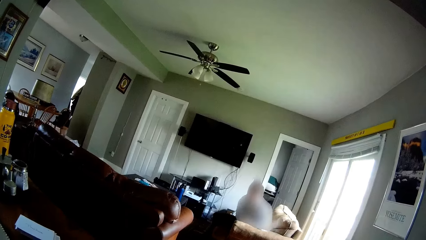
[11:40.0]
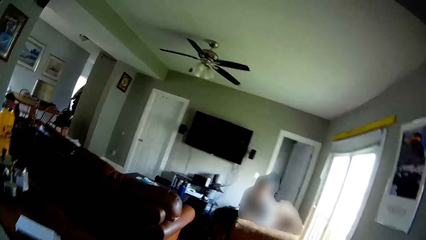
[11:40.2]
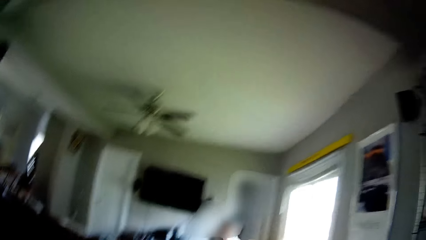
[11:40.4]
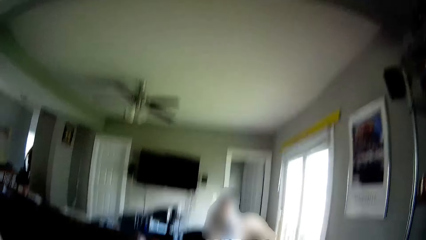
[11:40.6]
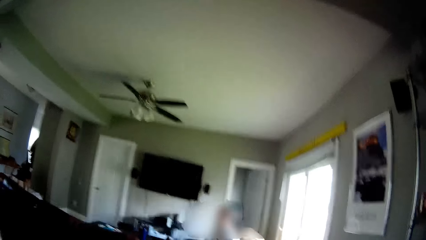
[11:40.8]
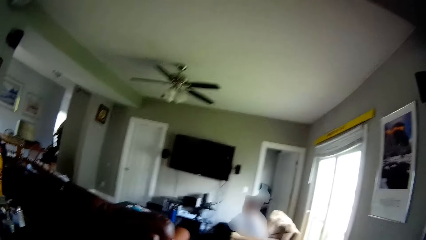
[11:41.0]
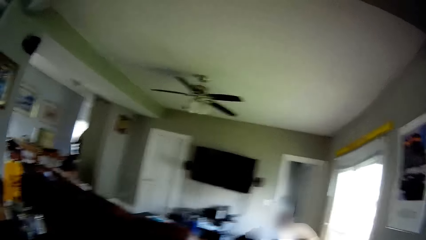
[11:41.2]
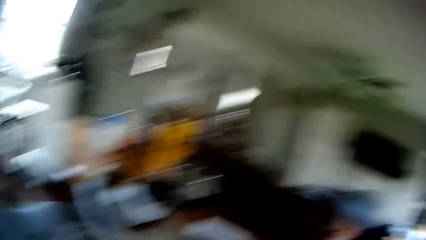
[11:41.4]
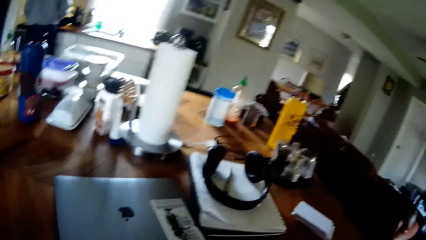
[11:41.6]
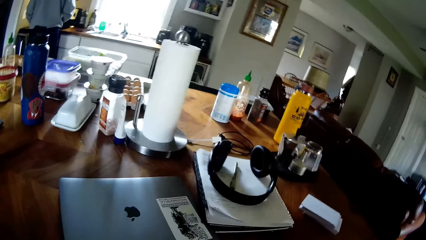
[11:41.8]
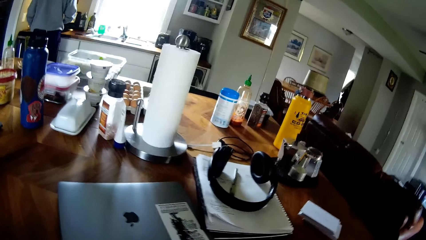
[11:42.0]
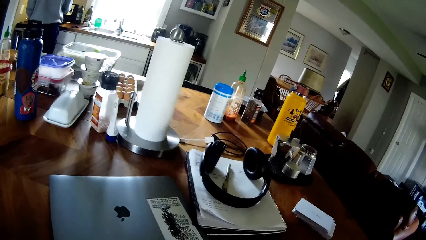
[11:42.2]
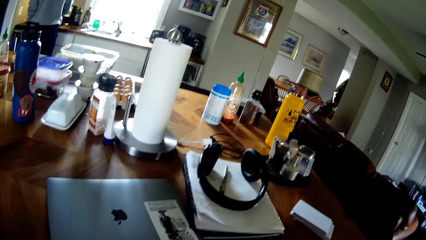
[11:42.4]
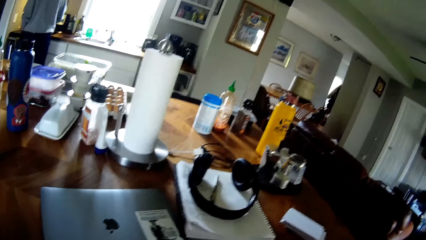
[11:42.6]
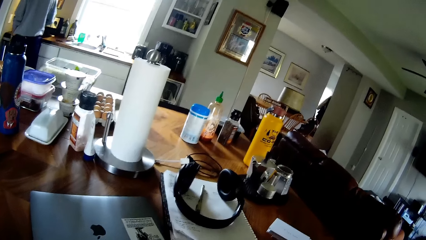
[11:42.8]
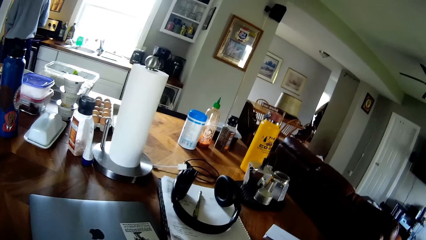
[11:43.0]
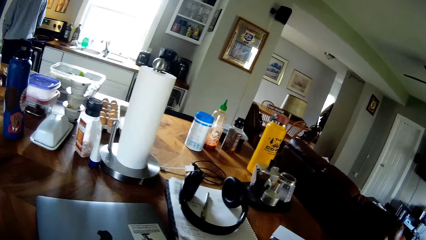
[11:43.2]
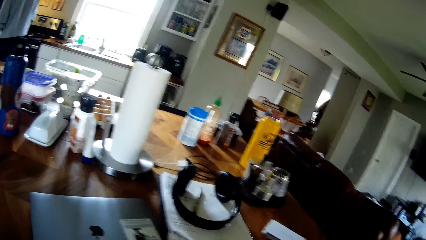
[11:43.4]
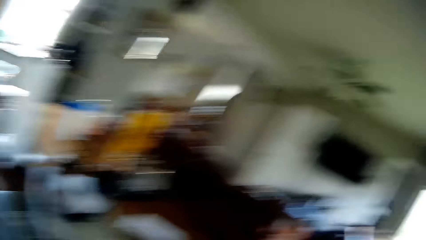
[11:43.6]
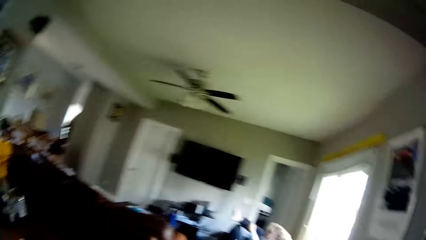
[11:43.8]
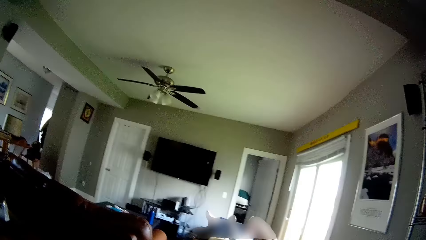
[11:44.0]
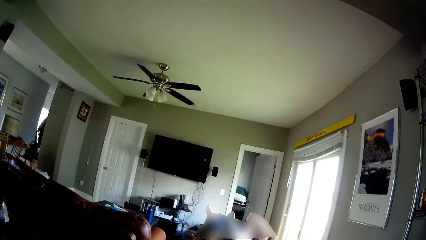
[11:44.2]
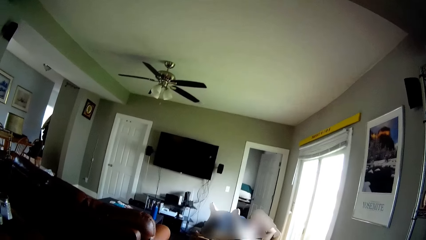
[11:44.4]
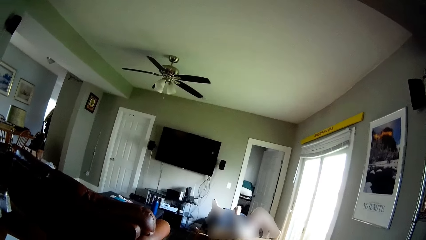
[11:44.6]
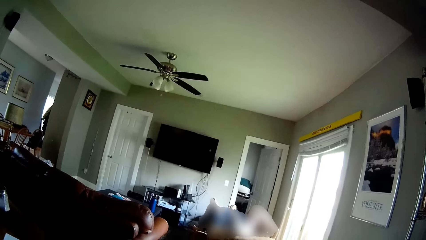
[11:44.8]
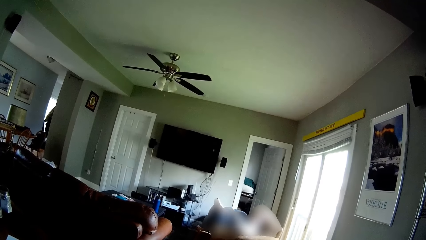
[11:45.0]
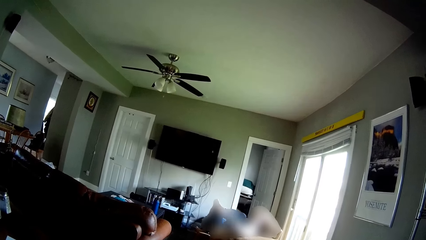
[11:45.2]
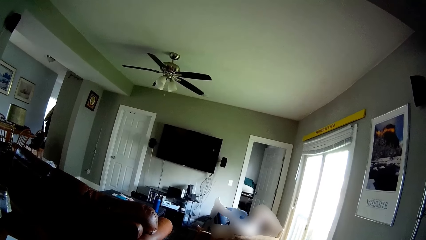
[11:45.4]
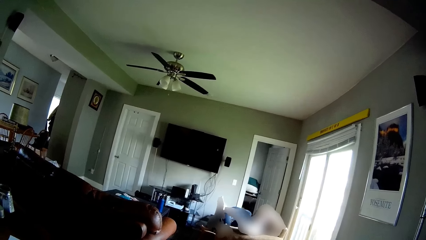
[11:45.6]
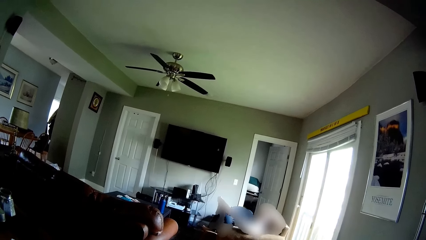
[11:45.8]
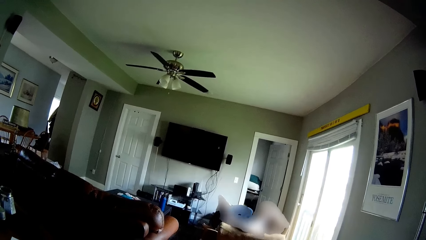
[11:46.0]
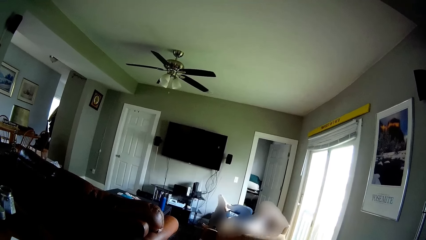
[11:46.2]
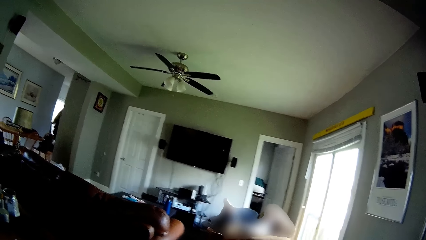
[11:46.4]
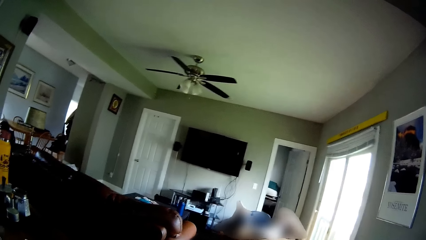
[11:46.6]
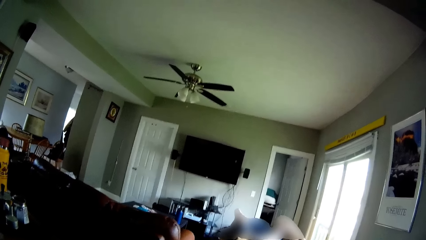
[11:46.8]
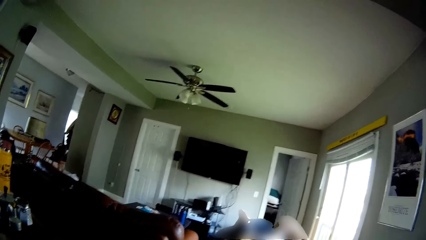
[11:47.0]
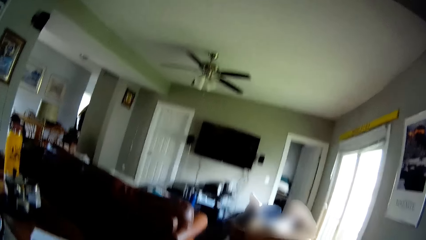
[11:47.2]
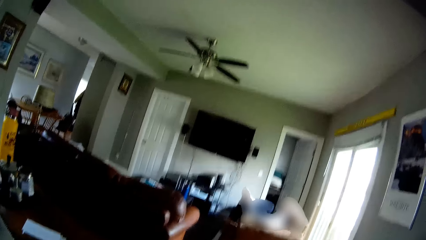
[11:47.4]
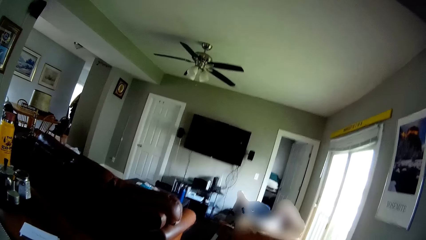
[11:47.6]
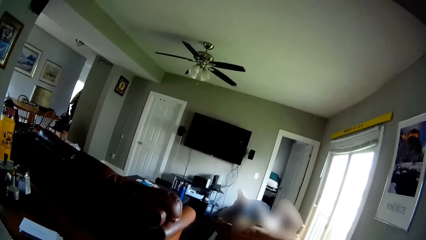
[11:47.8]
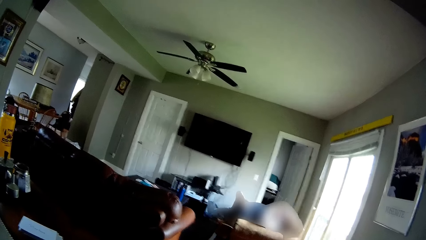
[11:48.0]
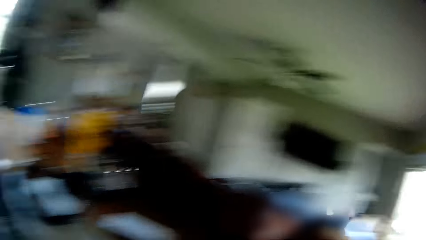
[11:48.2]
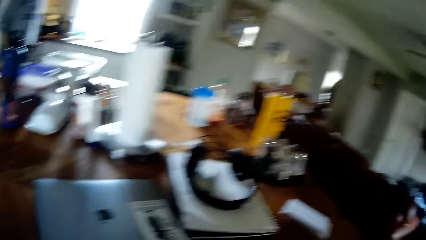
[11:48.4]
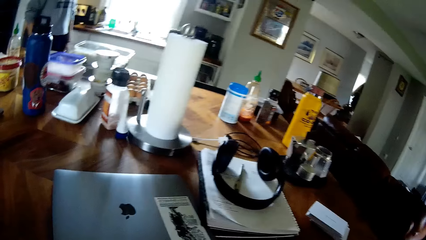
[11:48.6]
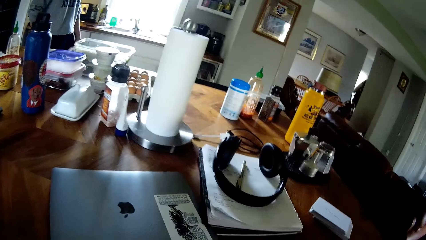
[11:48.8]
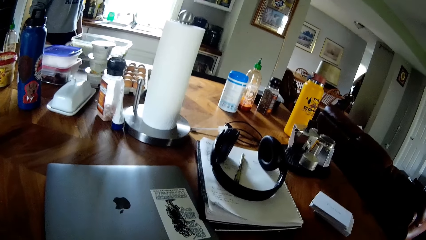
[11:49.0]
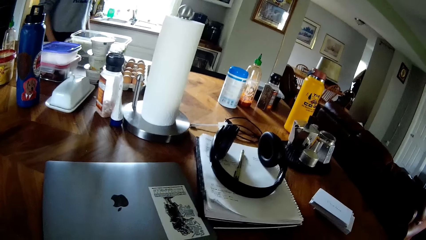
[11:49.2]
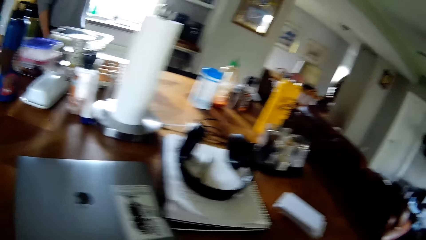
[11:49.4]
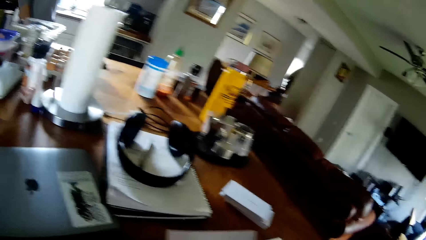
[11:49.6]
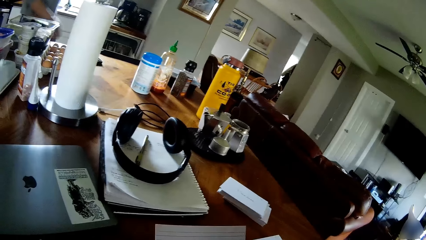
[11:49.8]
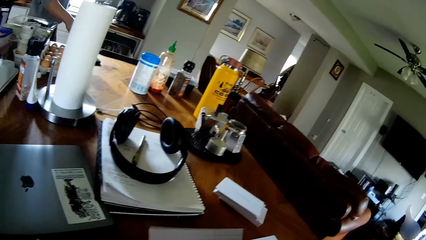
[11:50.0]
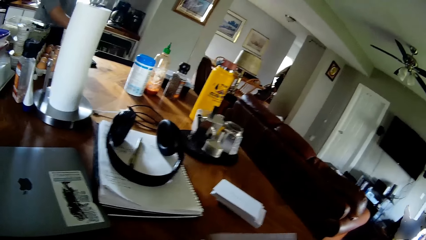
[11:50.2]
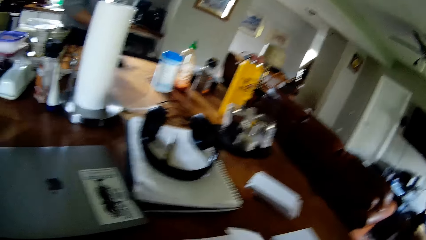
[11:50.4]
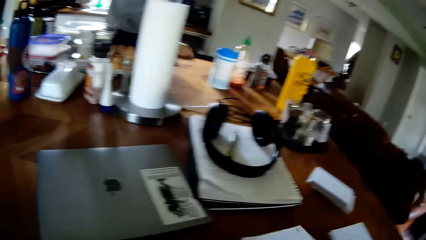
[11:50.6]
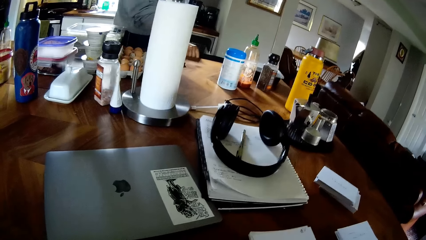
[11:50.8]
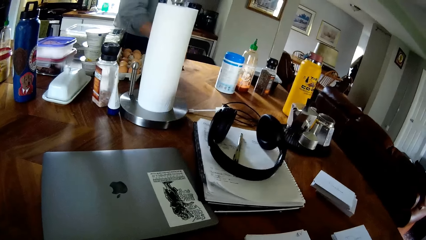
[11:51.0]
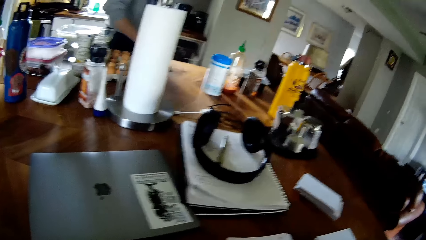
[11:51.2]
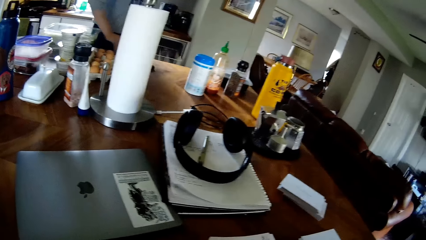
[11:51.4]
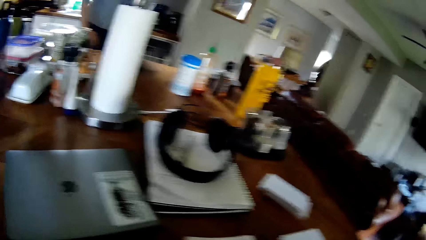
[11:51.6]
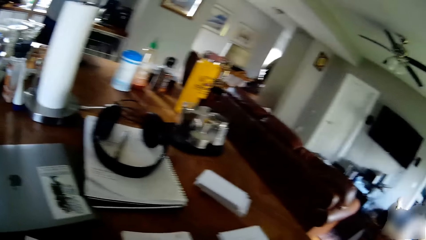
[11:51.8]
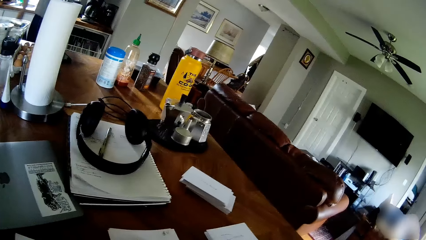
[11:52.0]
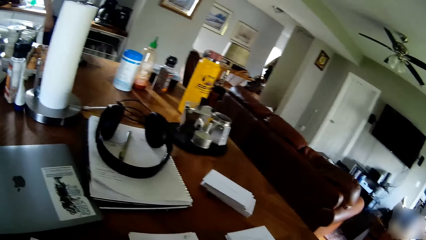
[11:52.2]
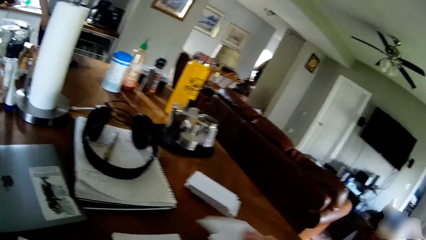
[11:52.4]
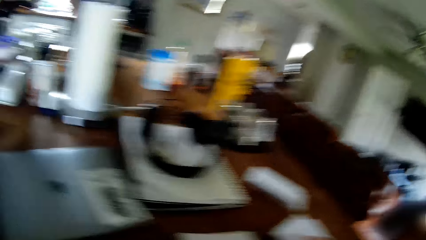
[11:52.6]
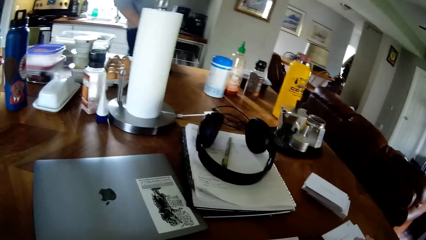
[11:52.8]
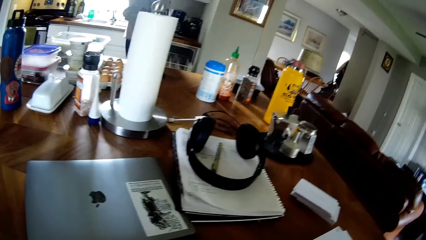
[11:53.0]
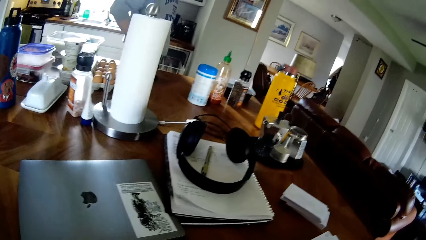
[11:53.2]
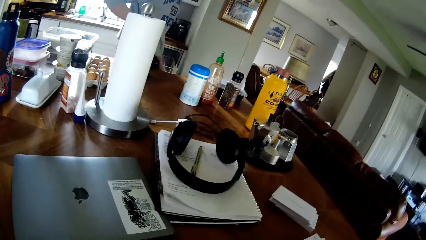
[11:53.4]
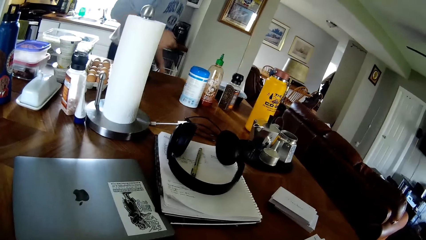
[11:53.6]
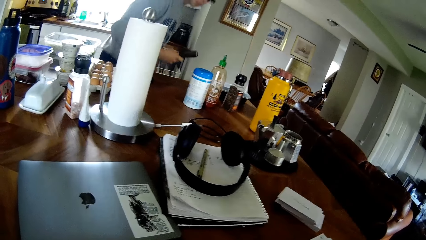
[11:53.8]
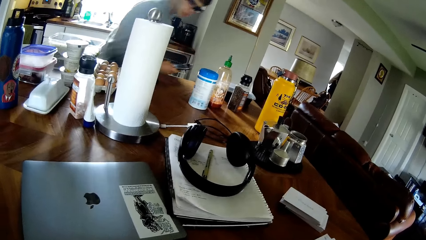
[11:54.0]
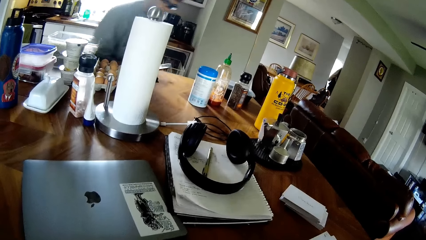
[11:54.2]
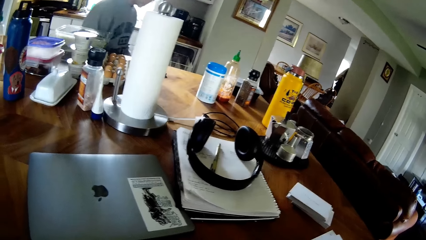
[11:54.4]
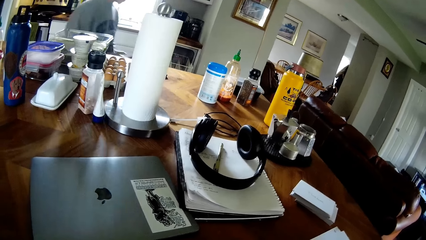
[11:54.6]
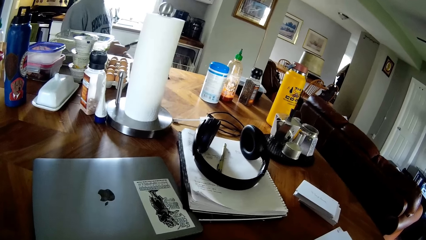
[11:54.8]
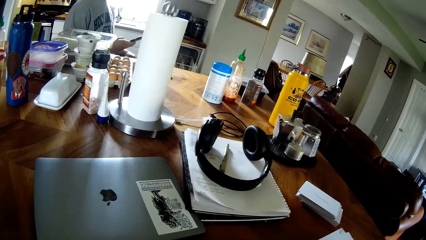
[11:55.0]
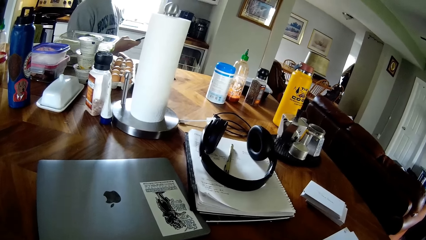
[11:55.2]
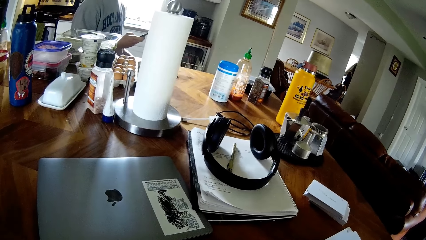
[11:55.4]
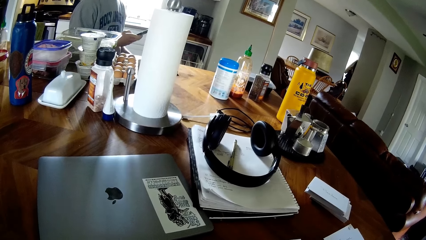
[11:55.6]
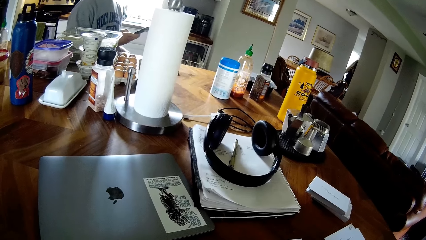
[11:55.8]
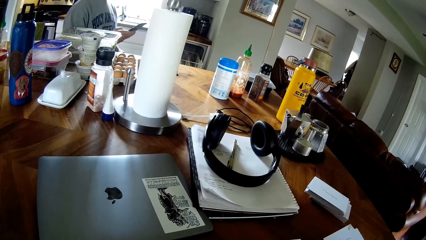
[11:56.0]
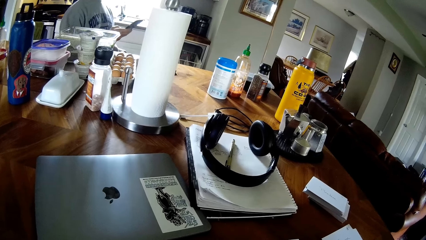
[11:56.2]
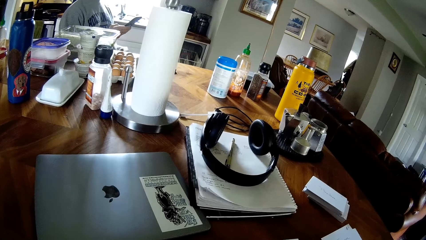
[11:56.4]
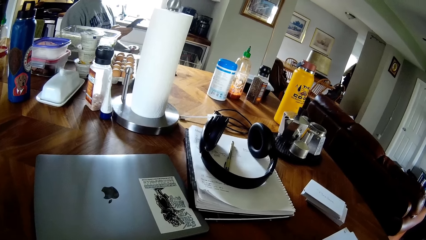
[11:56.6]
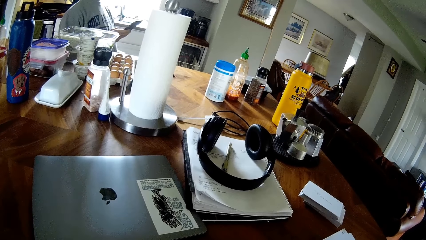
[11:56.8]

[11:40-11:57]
The camera wearer picks up a paper on the table with his right hand and drops the paper on the table with his right hand. A man moves a chair with his right hand. The camera wearer picks up the paper on the table with his right hand and drops the paper on the table with his right hand. The man holds a cellphone in his right hand. The man sits on the chair. The man operates the phone.
